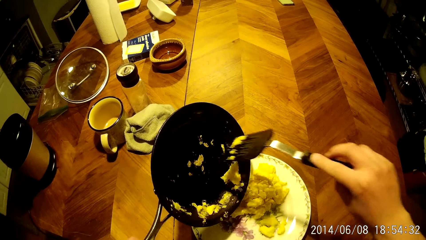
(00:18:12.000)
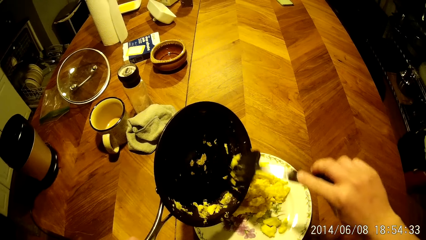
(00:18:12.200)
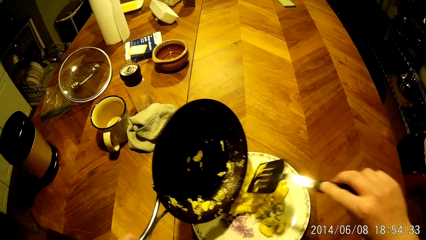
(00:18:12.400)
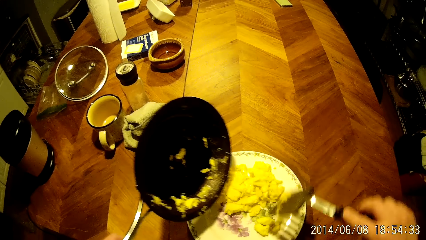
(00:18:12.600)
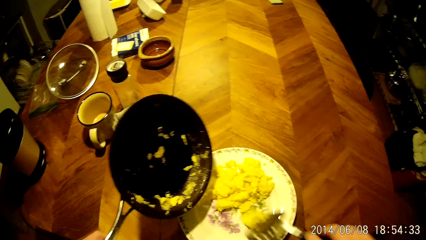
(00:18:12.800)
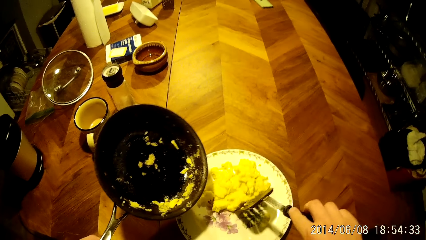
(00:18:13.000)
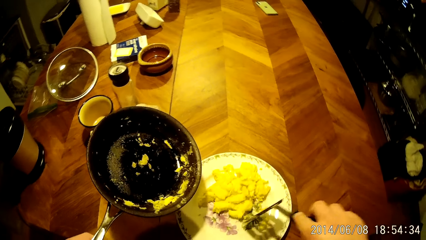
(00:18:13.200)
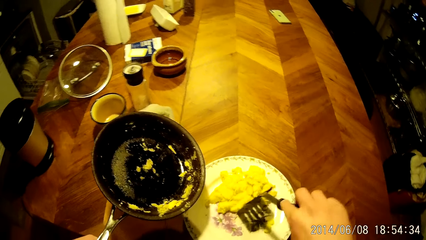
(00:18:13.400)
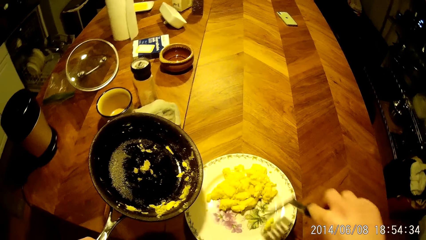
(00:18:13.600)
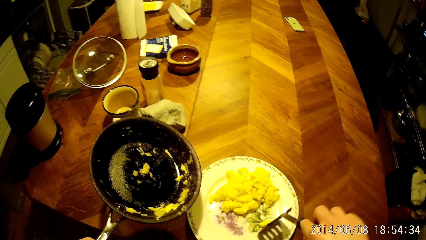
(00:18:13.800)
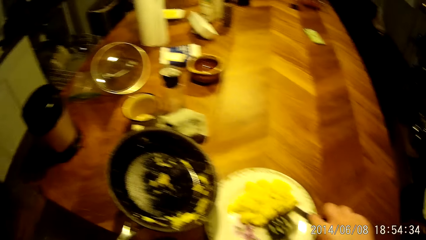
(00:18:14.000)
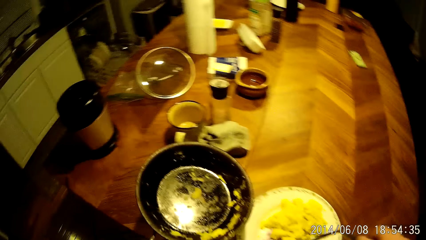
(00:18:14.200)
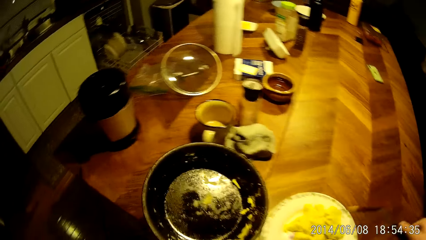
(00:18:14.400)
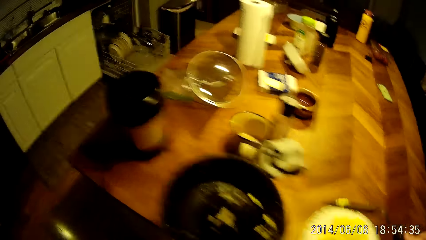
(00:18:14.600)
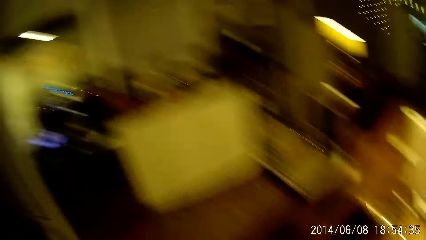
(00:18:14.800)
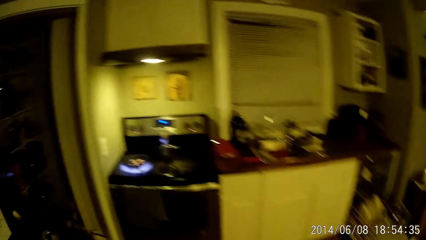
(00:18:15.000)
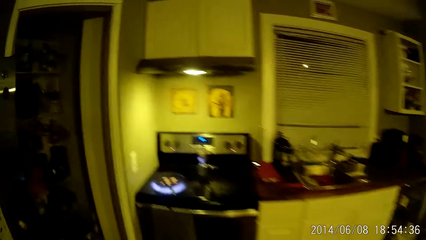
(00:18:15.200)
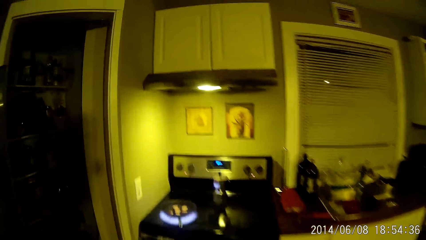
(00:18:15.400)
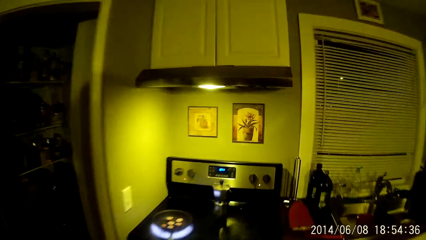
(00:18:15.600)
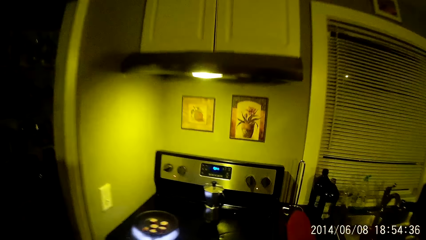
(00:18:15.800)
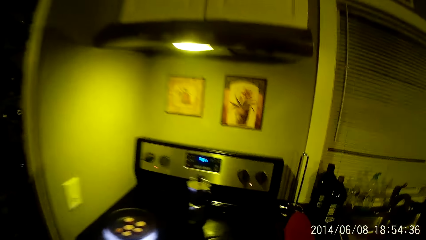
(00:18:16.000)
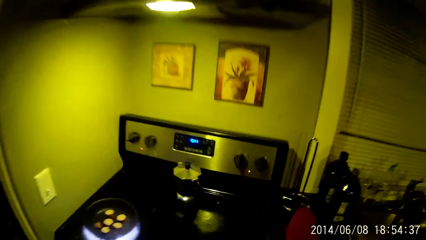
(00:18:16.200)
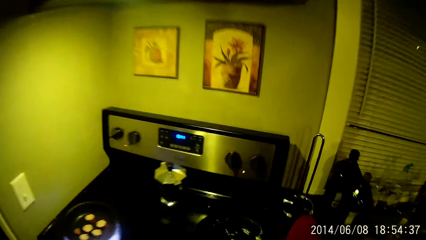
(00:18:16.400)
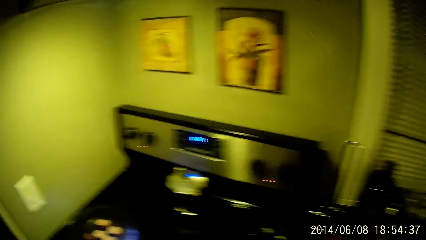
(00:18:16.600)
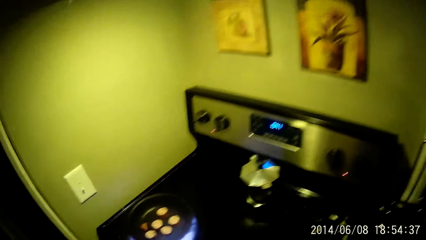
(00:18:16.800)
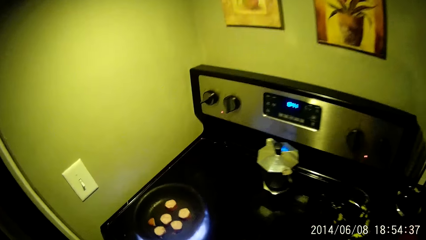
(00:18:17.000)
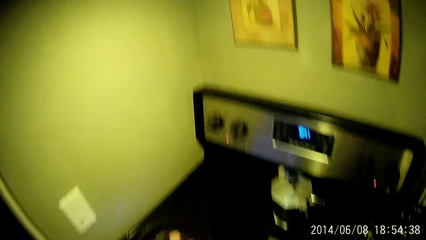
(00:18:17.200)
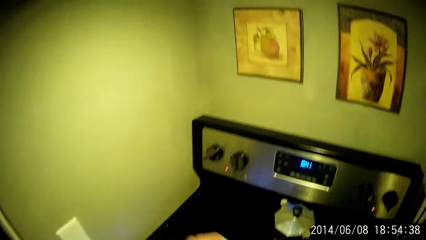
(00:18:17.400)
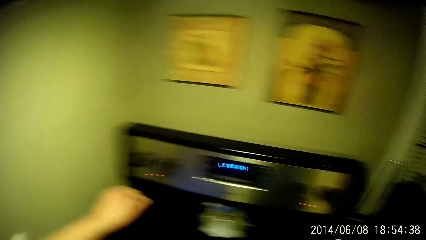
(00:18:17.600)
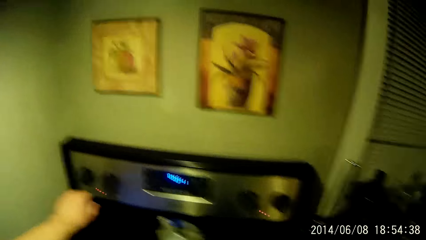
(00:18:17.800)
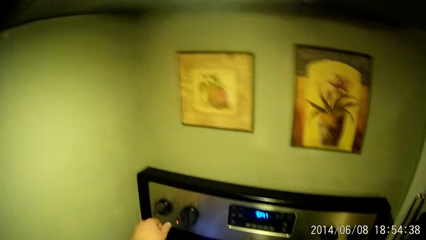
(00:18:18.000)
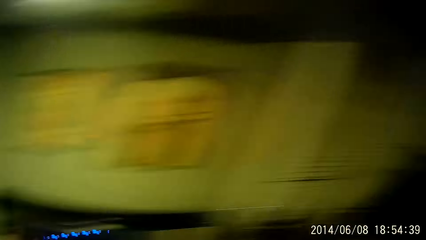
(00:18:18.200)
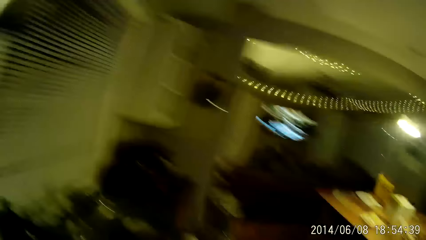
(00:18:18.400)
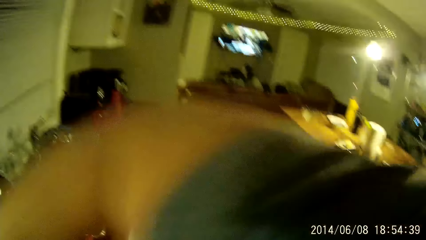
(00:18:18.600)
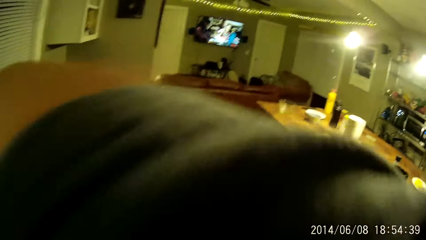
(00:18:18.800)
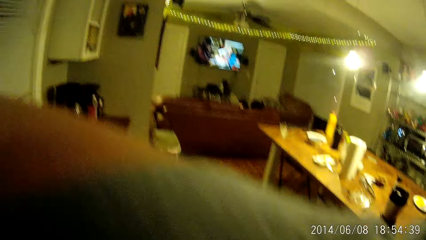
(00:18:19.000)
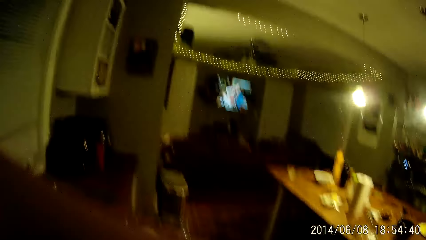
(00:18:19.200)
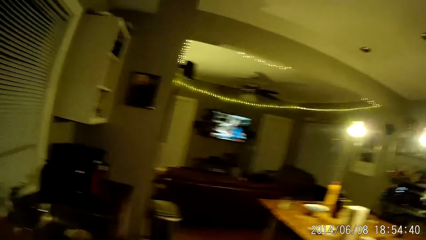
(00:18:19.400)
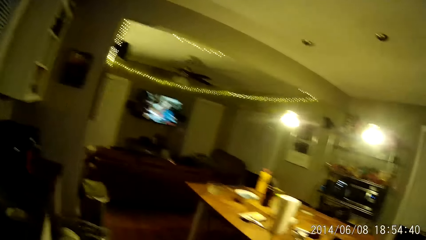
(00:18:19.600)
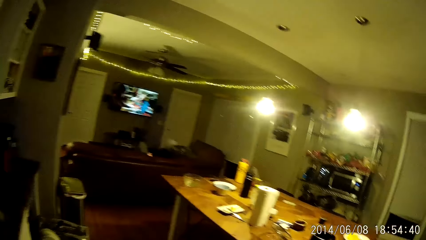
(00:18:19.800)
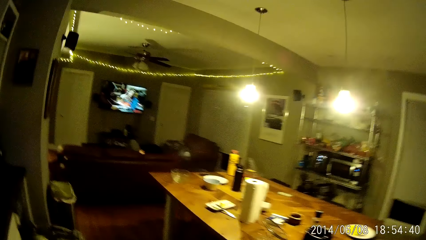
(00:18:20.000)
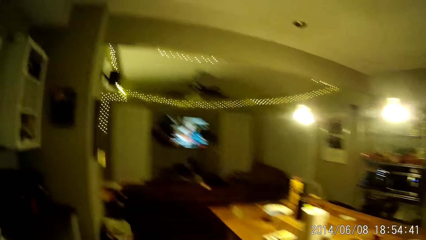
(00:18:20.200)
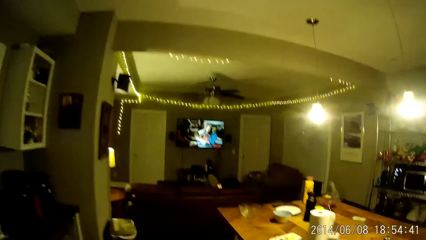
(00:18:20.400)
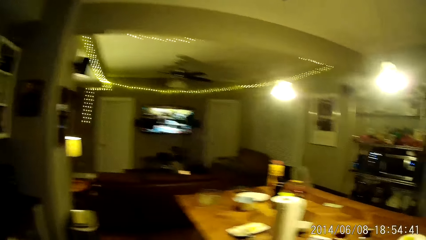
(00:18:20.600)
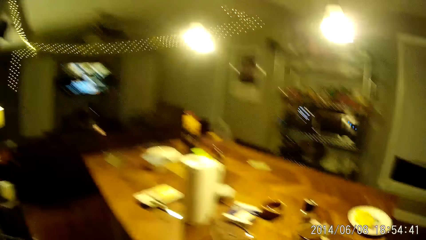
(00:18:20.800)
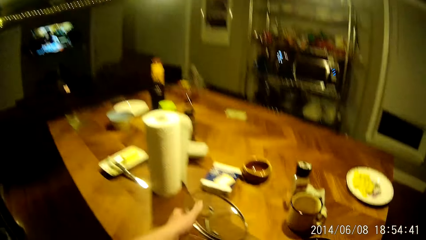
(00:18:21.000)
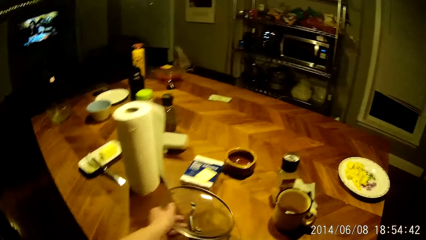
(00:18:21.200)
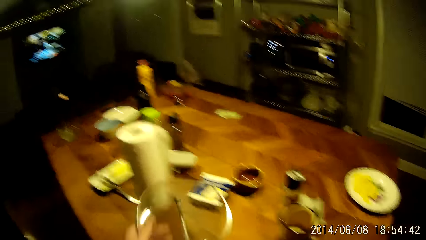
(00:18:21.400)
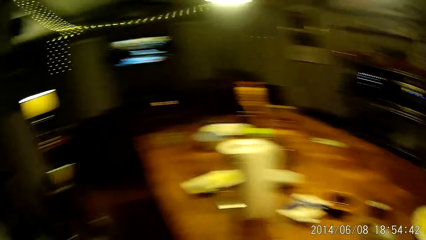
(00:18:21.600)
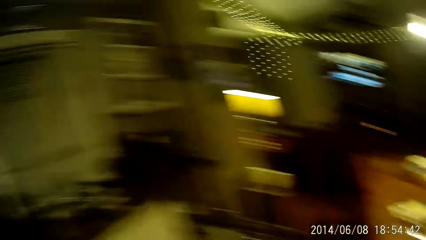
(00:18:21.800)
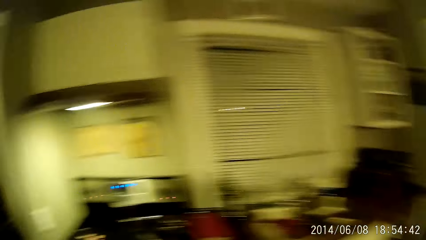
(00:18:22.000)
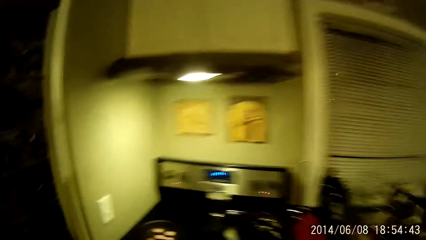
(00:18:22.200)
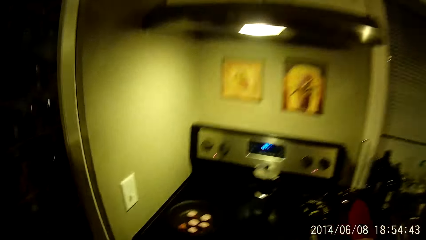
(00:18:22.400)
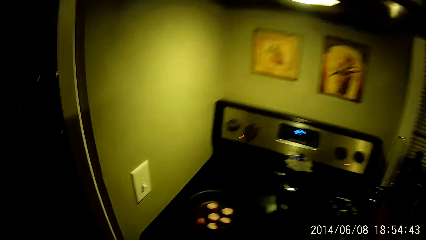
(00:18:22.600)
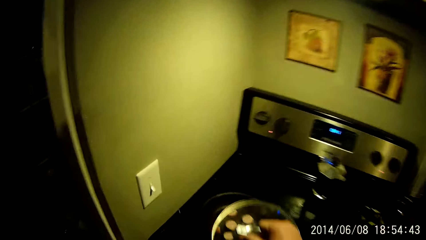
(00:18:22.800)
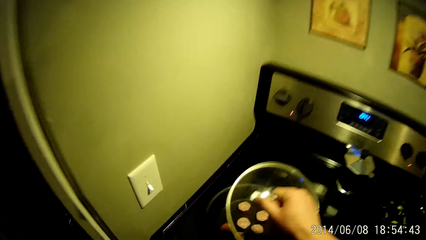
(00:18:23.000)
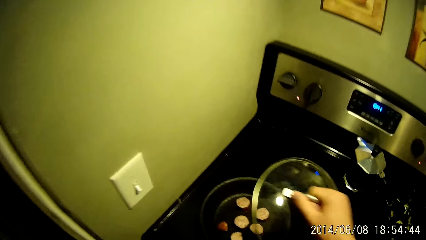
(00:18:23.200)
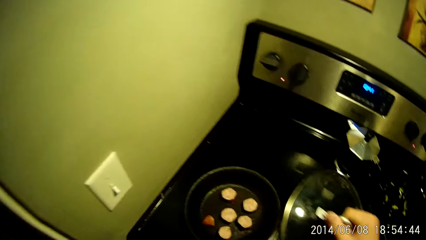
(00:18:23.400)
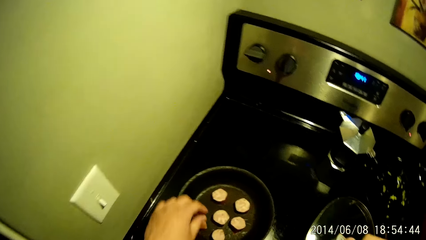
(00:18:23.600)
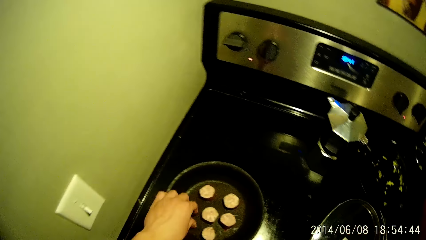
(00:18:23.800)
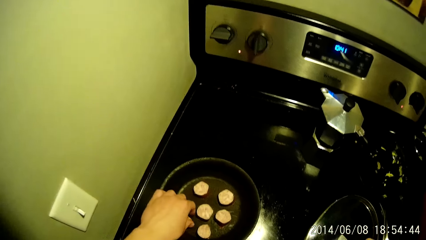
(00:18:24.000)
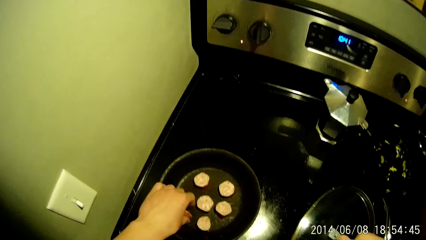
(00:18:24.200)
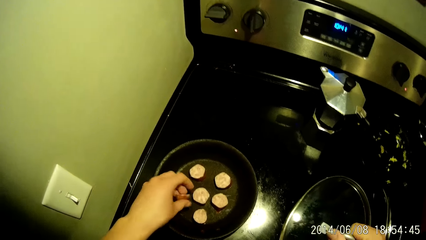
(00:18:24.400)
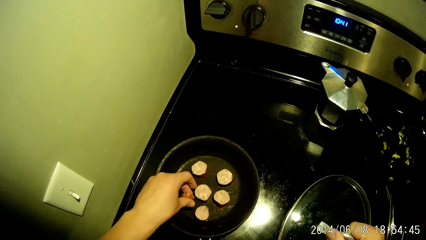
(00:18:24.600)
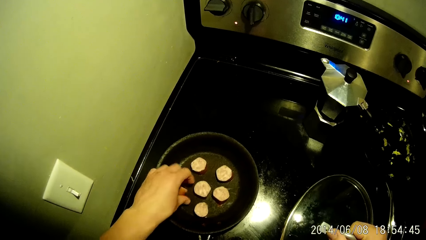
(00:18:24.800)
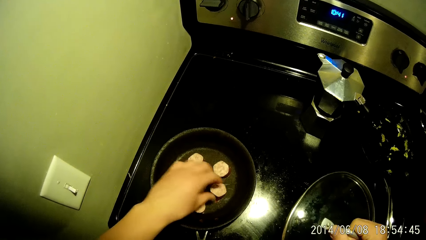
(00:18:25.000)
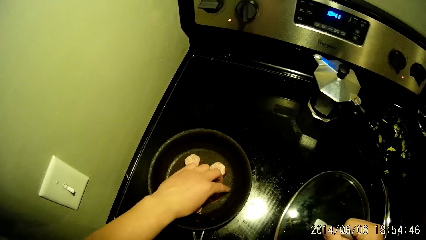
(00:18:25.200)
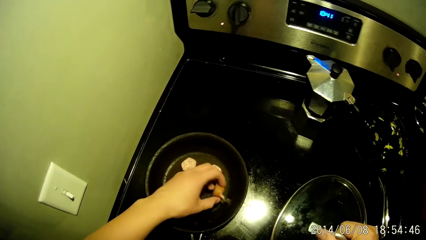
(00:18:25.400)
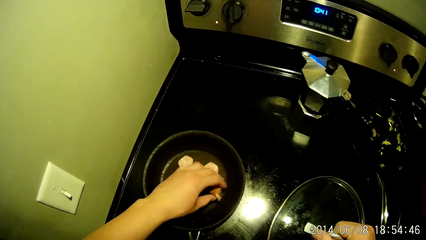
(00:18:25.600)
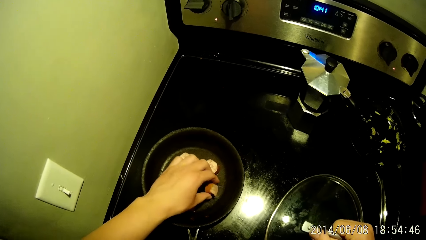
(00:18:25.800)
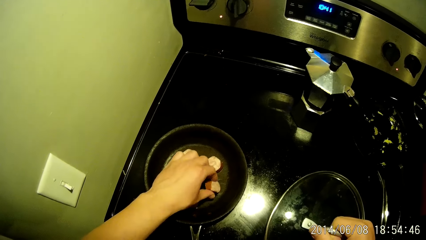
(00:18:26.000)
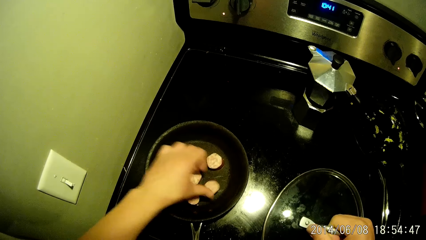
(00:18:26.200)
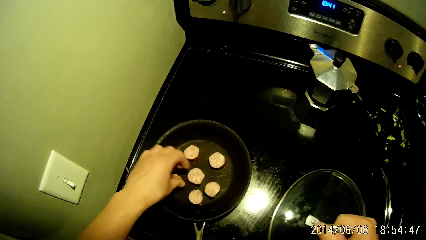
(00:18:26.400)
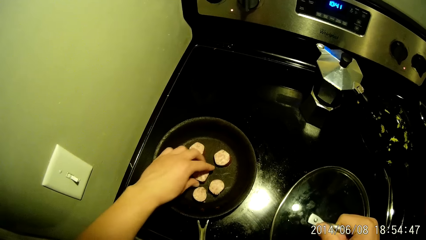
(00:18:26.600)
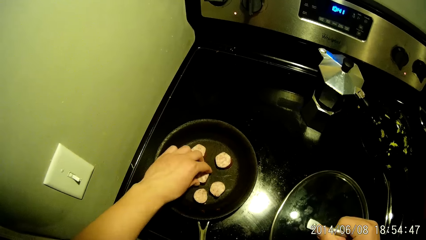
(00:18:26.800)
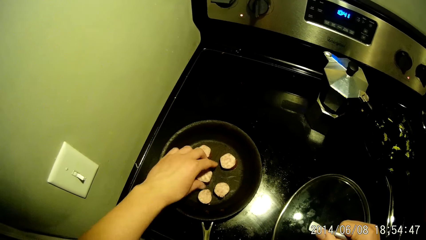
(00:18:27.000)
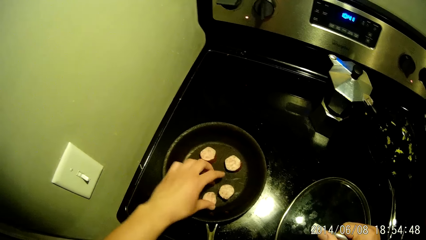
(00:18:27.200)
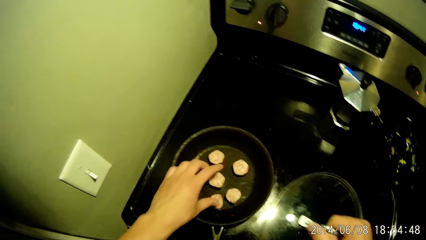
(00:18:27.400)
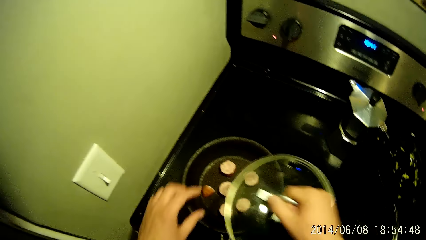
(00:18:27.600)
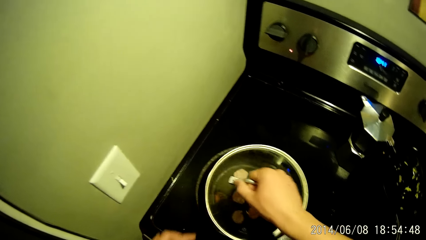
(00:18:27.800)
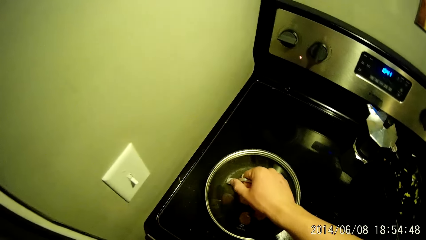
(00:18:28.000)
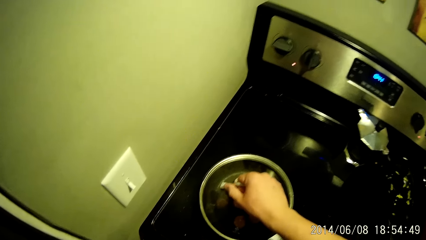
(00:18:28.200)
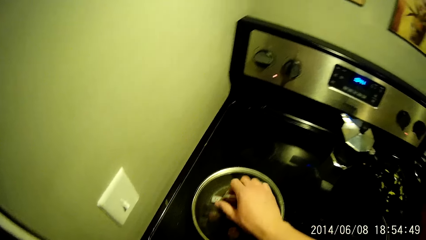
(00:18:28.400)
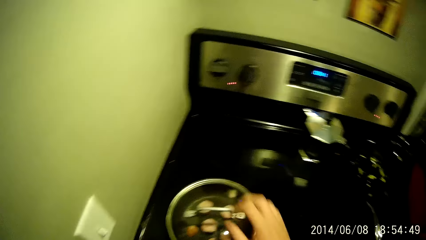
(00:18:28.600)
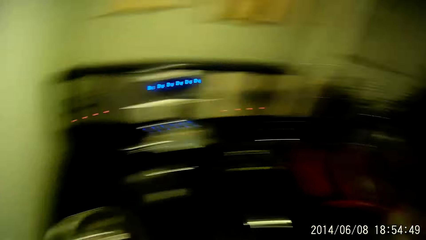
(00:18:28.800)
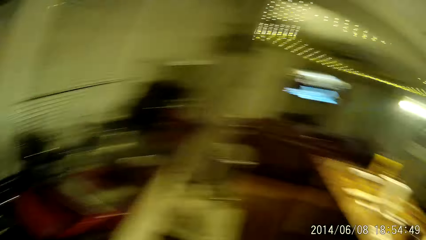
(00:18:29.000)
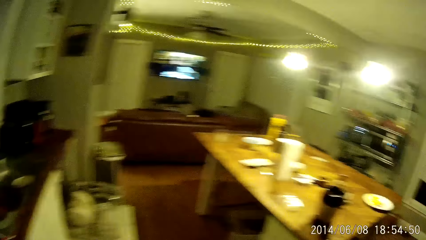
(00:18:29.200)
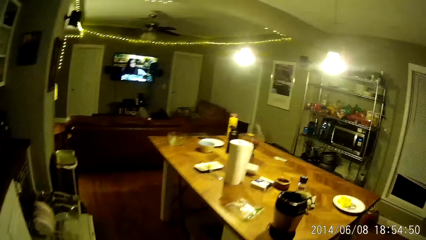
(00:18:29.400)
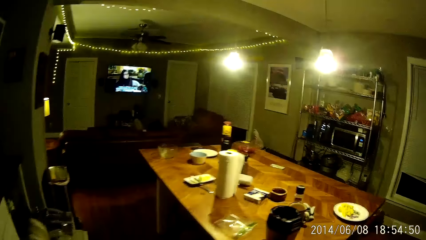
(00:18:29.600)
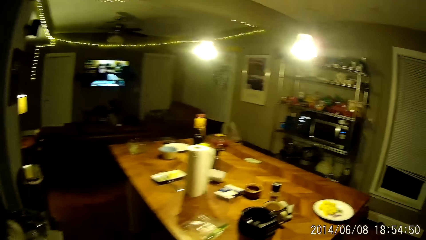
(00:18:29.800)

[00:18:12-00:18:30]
The camera wearer walks around the room. He drops the frying pan on the cooking gas. He switches on an electric cooker with his left hand. He wipes the face with his hand. He walks around the room. He picks up a lid from the table with his left hand. He walks around the room. He holds the lid with his right hand. He turns sausages in a pot on the electric cooker with his left hand. He covers the pot with the lid in his right hand.
